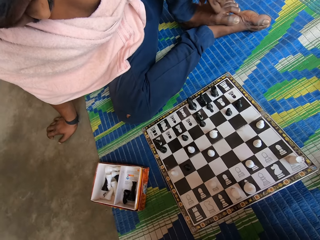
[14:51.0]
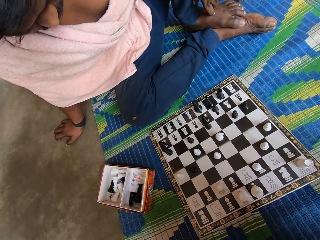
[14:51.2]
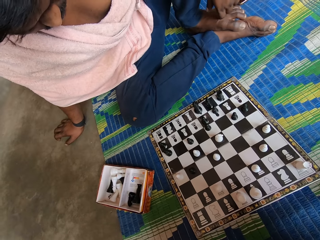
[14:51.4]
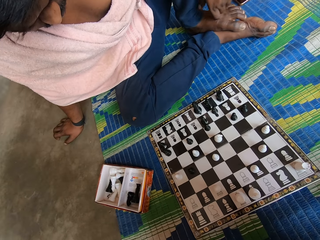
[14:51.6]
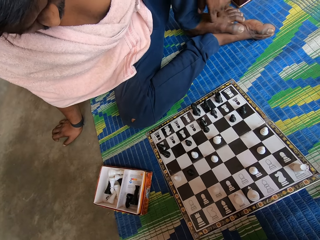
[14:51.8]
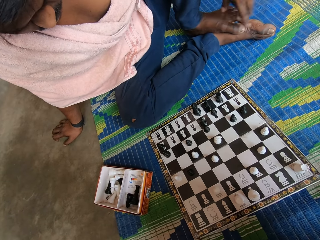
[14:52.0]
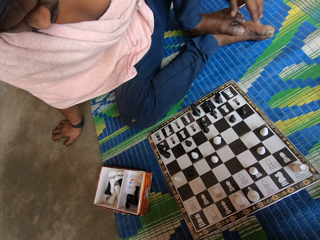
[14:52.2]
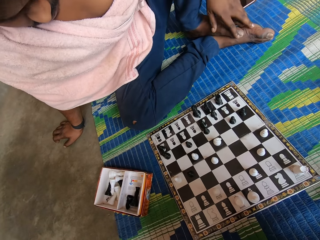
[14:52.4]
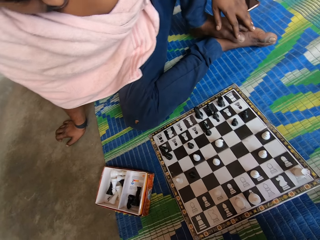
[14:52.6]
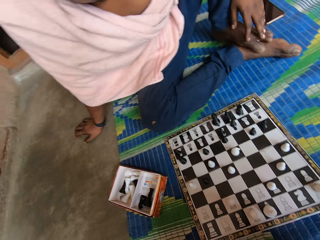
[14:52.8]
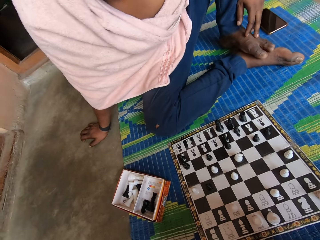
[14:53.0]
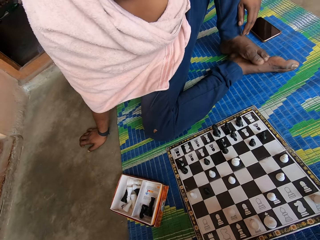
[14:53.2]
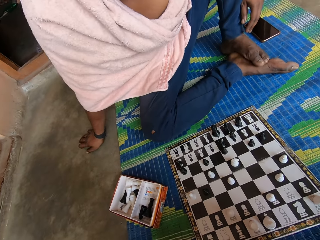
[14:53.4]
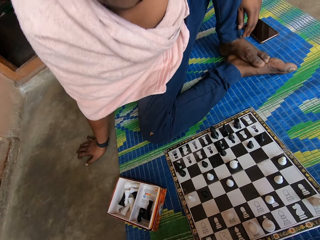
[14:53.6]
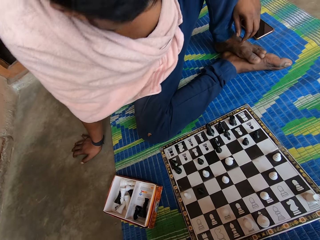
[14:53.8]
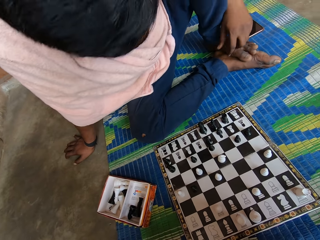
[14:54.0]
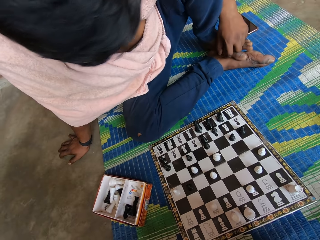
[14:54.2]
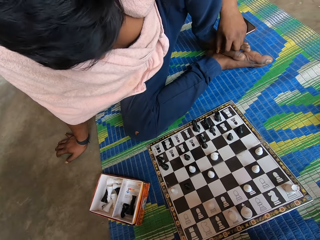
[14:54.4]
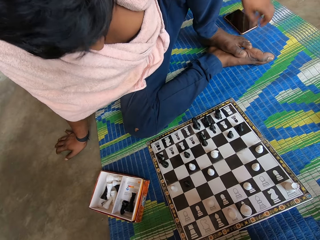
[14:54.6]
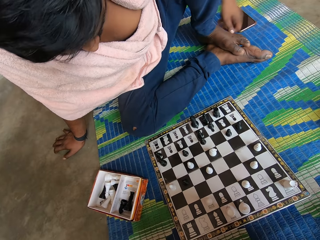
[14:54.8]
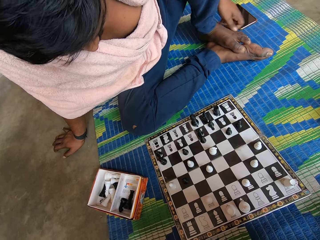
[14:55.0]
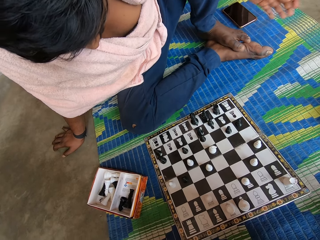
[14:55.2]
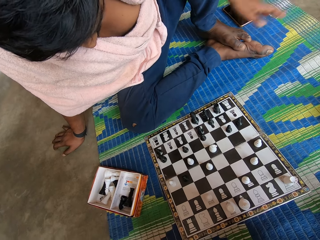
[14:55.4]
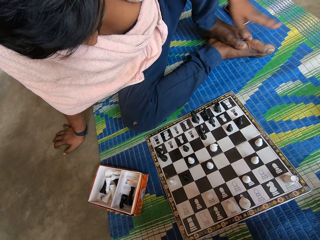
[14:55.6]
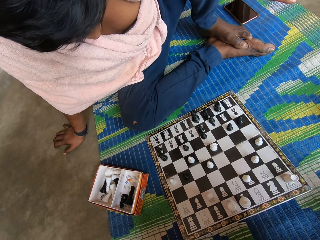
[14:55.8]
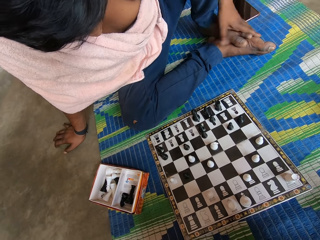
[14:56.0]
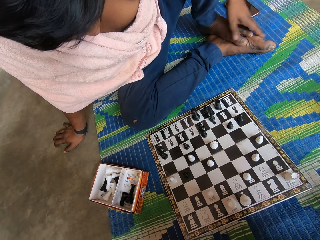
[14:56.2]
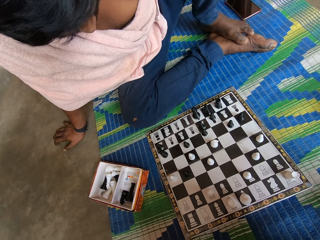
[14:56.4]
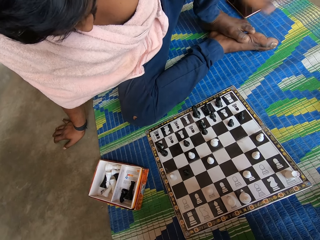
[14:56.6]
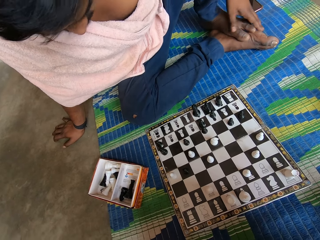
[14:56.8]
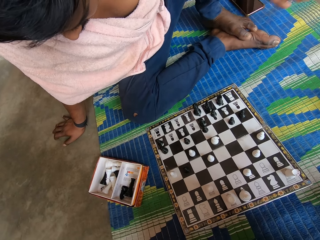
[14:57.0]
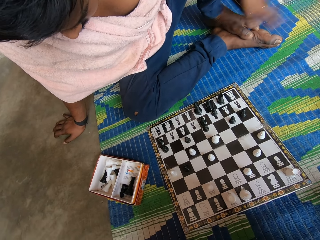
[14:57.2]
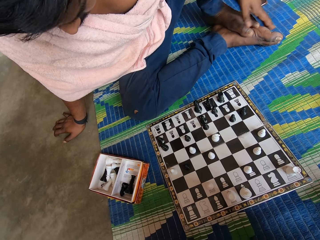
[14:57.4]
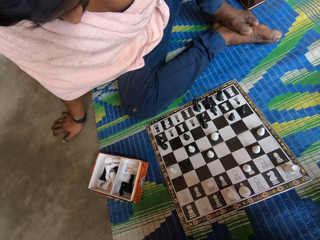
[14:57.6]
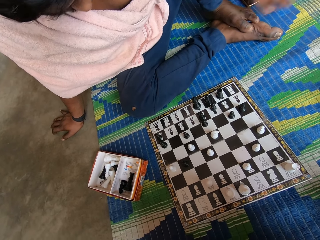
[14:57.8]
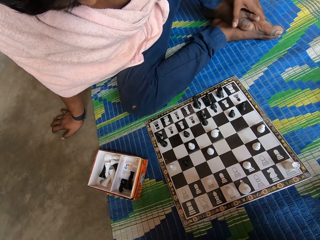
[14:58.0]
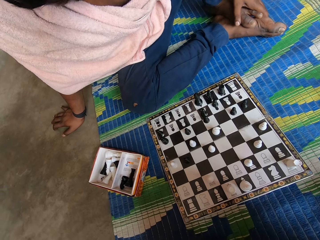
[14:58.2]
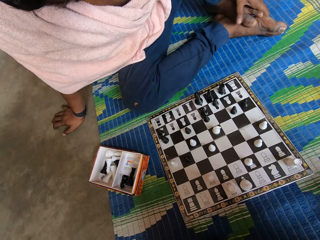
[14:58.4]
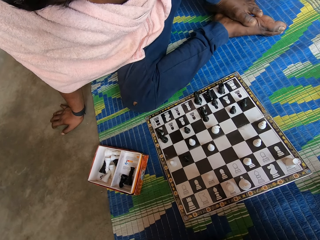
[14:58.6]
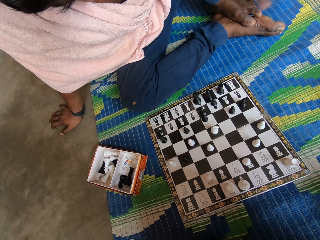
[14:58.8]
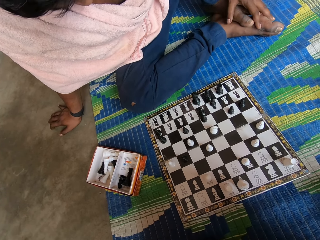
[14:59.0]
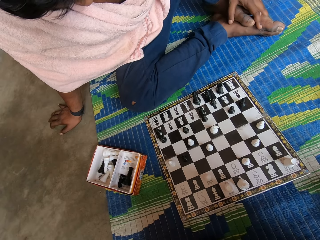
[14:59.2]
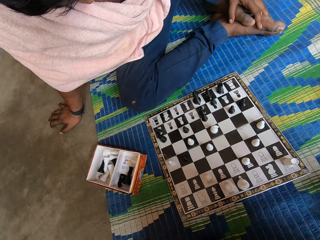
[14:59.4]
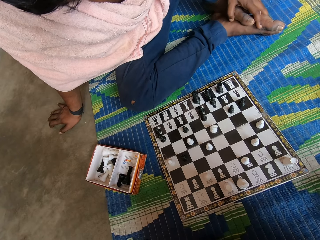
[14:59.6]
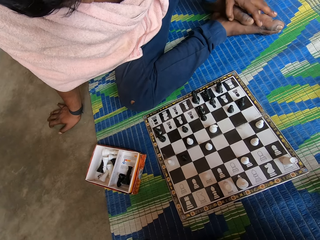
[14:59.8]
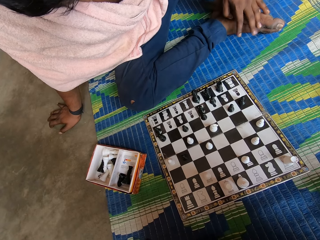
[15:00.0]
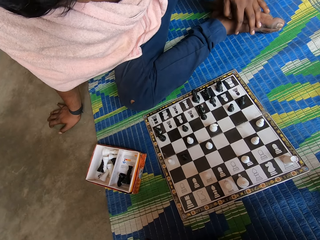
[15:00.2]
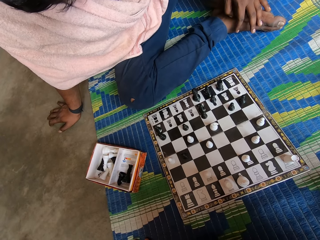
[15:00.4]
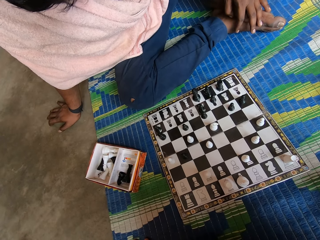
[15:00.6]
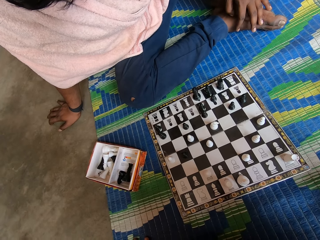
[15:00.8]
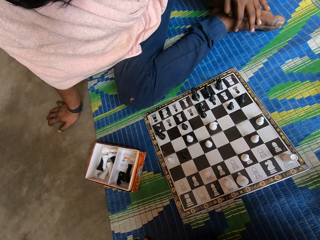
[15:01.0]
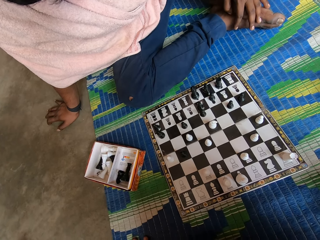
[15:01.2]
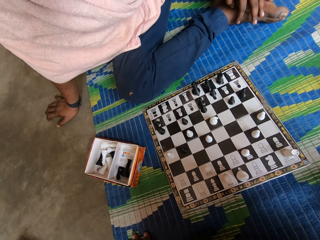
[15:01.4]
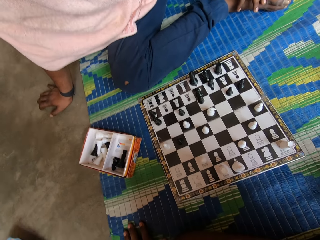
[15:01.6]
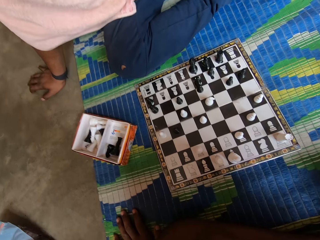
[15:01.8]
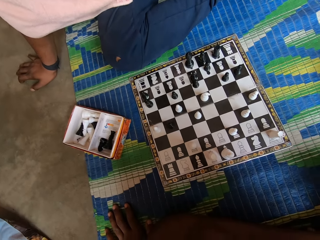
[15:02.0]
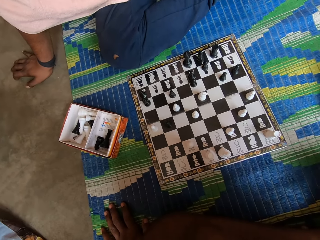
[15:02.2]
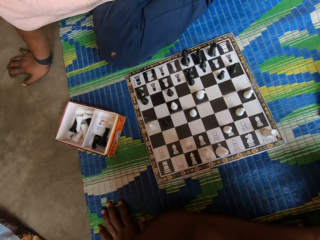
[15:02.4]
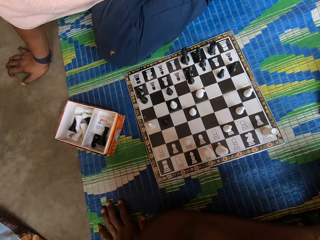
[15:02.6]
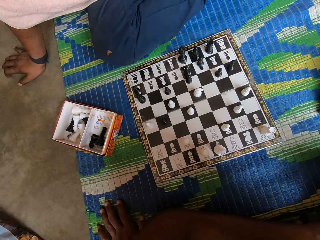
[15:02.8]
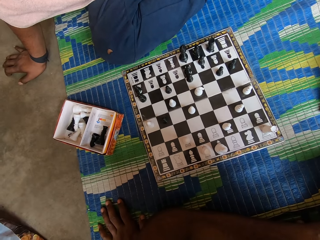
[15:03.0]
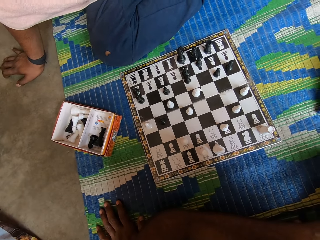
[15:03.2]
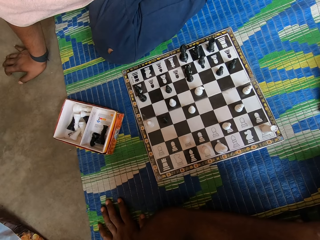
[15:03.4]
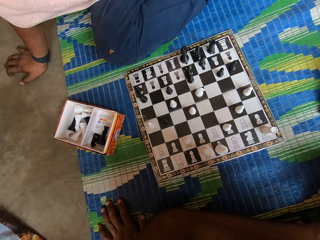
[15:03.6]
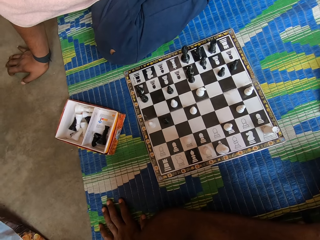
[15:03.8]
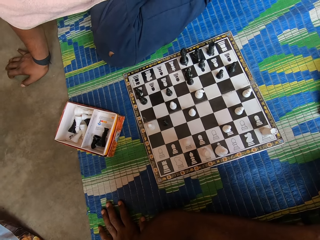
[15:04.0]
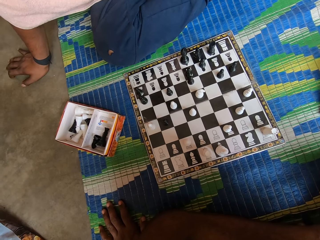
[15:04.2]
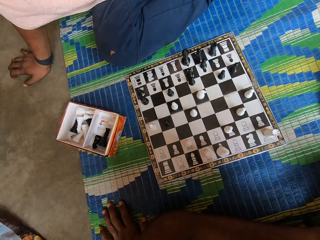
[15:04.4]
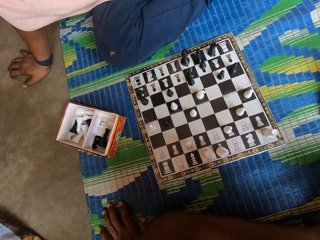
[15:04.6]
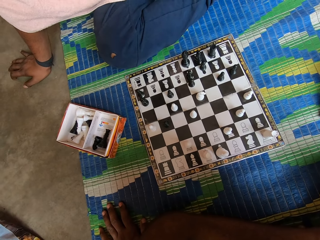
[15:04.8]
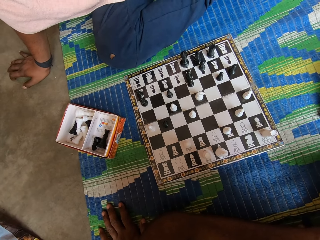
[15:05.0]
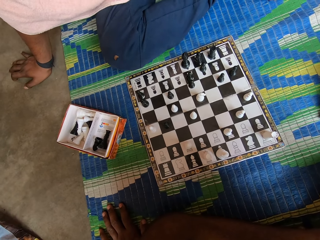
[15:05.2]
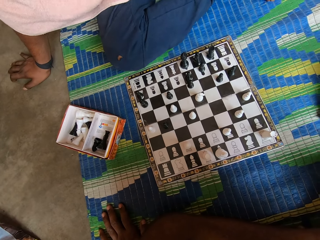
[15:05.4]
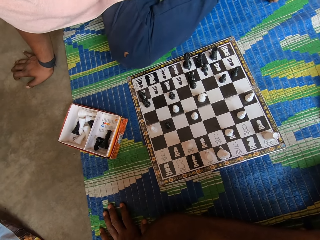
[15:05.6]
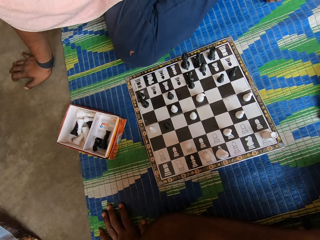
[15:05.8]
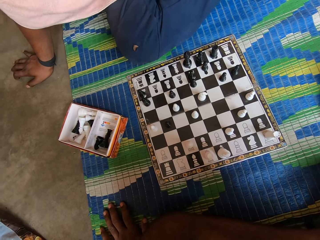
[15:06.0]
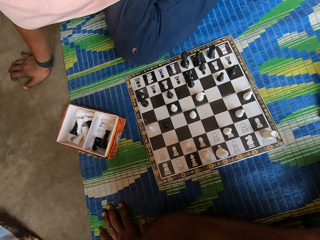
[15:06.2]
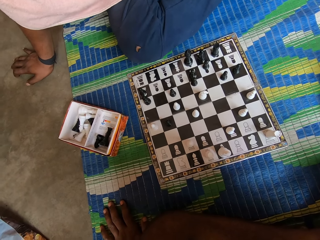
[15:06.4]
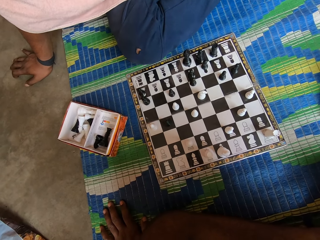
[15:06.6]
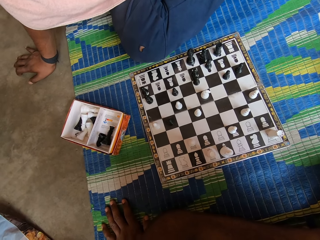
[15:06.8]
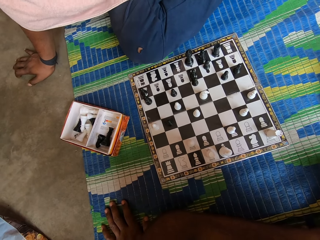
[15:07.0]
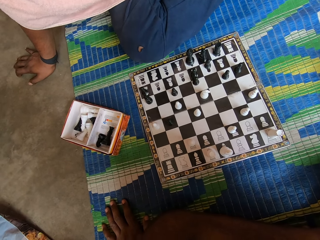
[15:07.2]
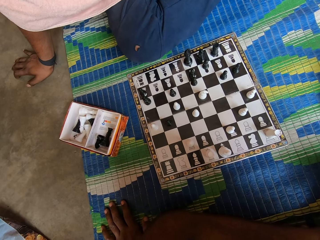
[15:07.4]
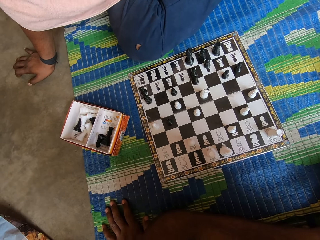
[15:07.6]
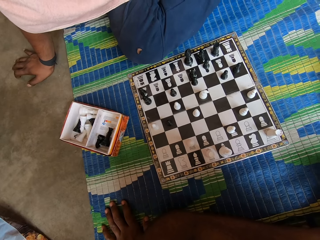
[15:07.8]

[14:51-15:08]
A man touches his toes. He touches his leg. The camera wearer looks at the chess board.

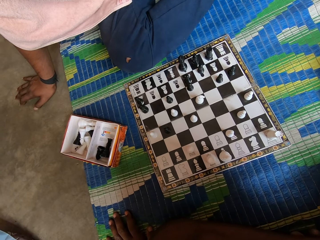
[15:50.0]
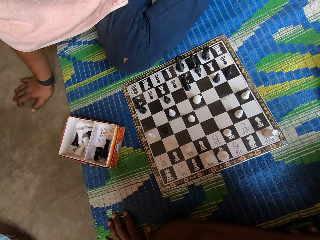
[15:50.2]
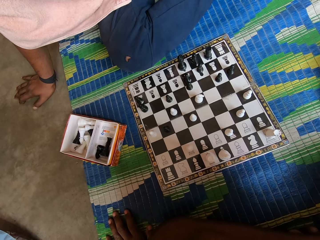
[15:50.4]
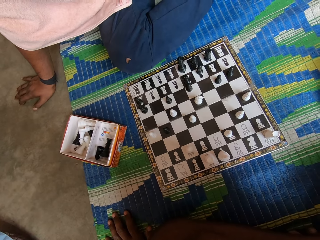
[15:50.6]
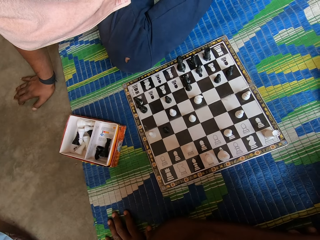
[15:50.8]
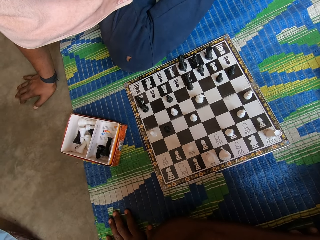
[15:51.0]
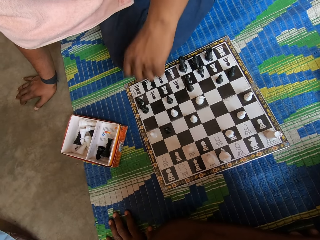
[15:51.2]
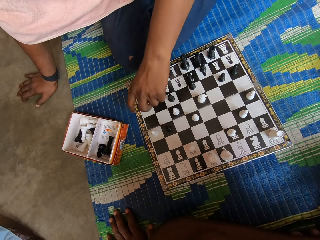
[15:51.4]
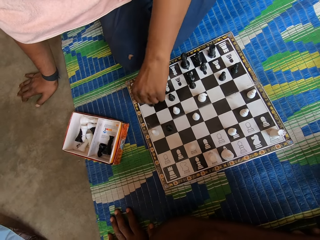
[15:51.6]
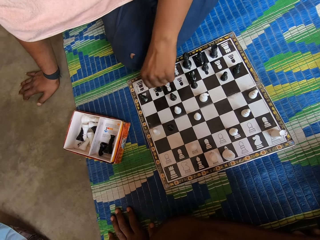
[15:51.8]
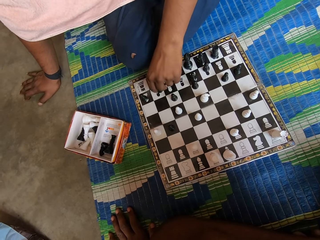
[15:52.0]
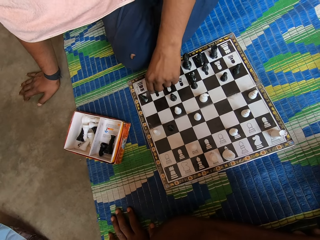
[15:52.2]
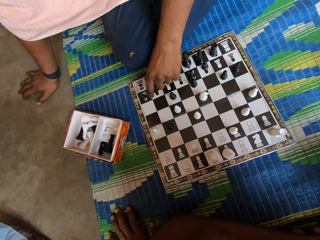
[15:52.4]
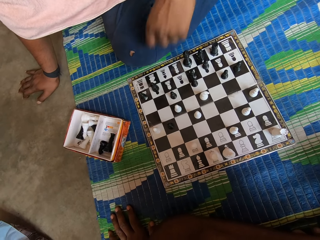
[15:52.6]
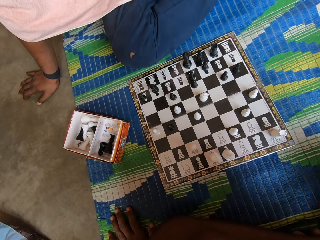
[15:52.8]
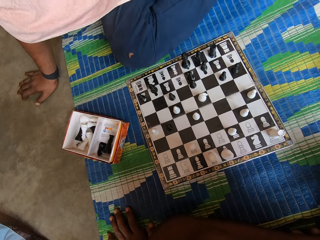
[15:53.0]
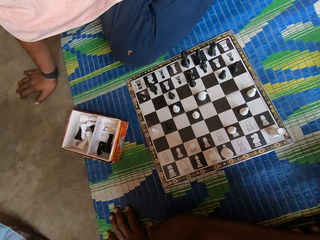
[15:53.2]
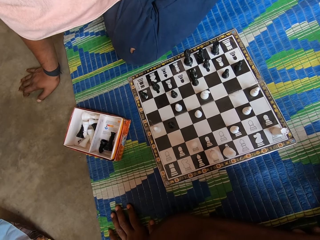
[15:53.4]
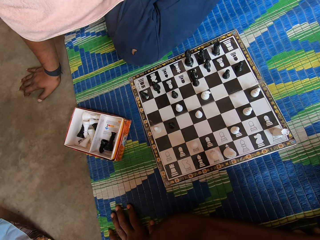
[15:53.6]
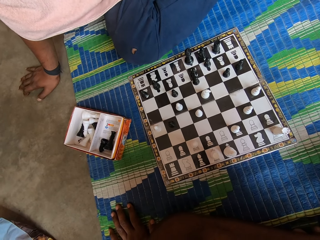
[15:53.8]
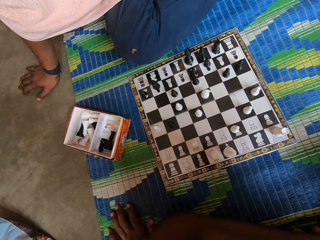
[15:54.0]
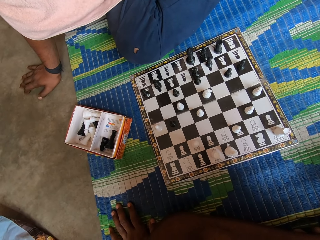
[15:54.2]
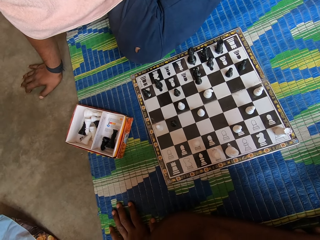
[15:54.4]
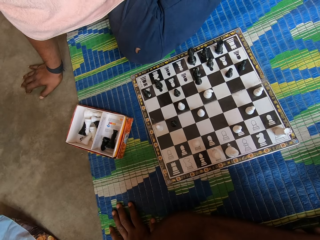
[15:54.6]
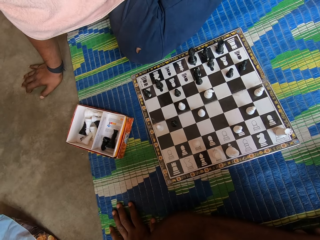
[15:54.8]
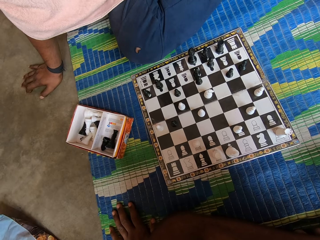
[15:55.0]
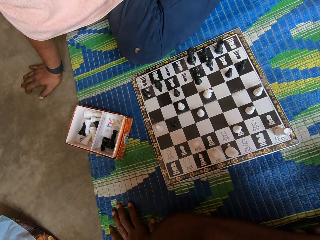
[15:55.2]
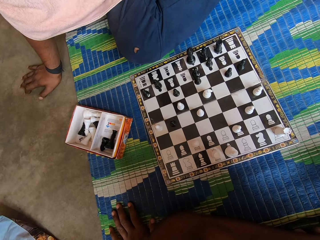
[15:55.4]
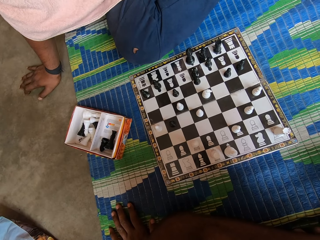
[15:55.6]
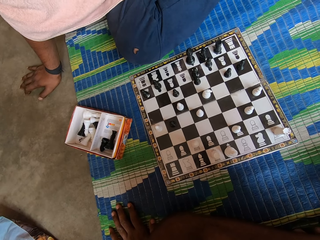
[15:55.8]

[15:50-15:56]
A man holds the chess piece. He moves the chess piece and lifts his hand.
